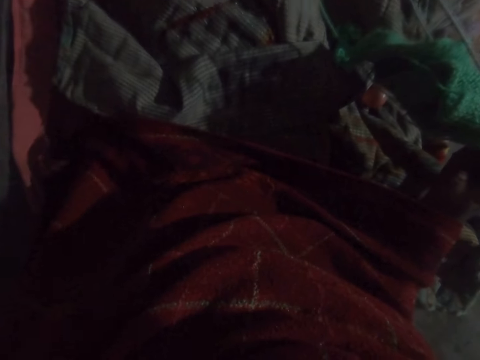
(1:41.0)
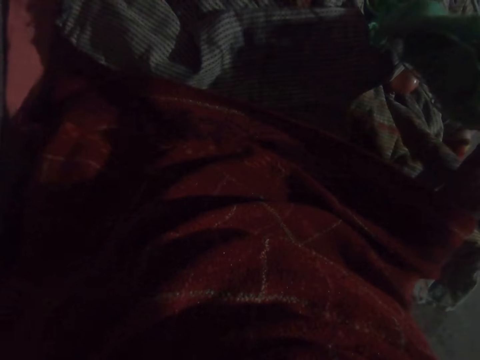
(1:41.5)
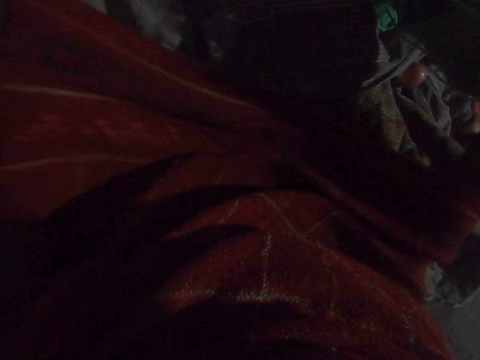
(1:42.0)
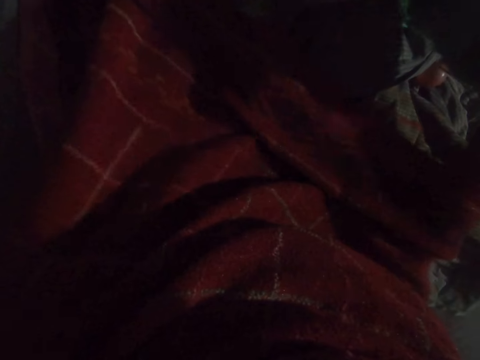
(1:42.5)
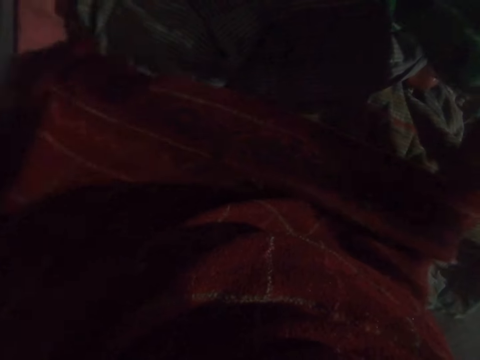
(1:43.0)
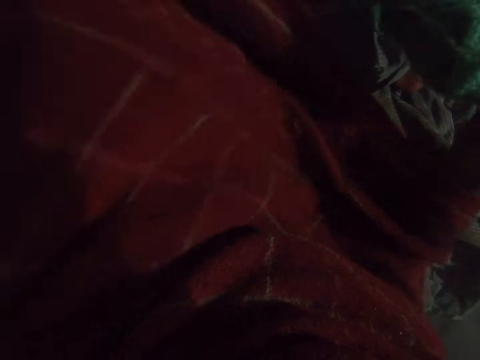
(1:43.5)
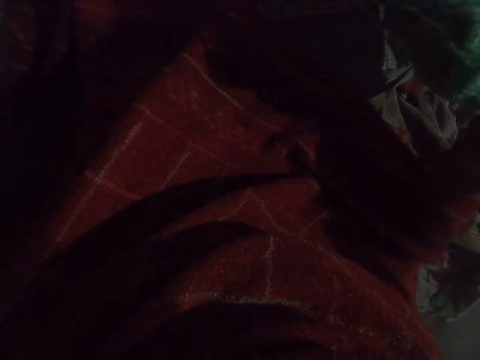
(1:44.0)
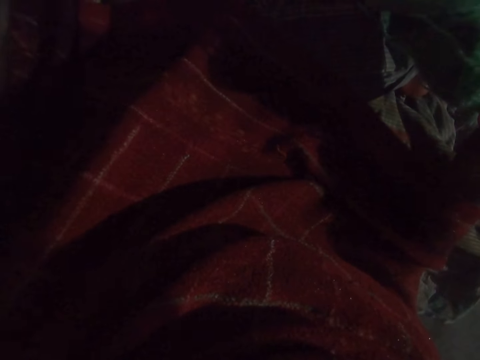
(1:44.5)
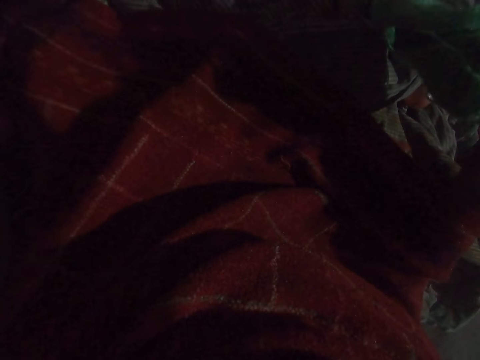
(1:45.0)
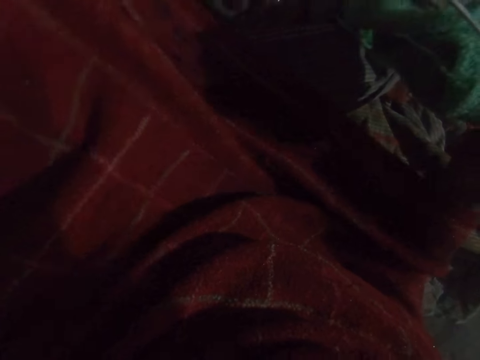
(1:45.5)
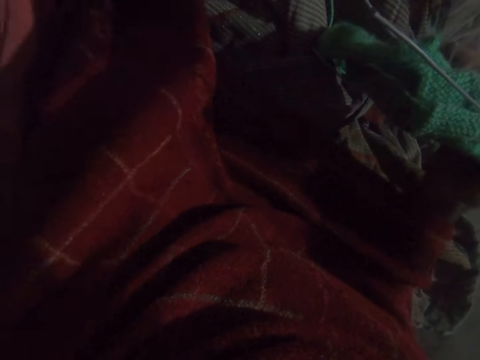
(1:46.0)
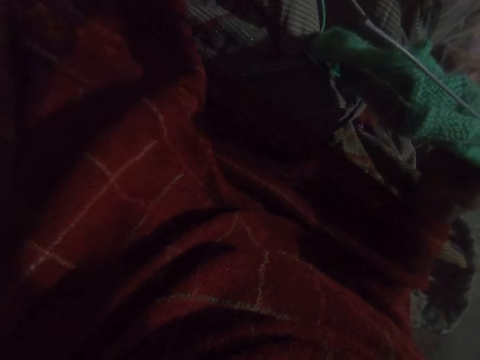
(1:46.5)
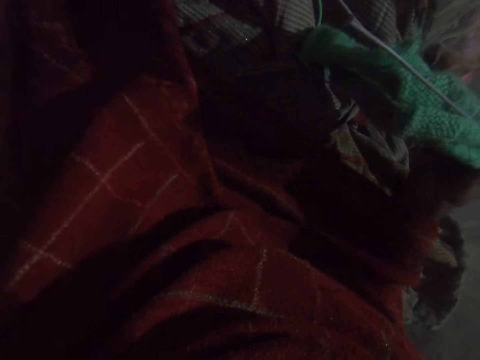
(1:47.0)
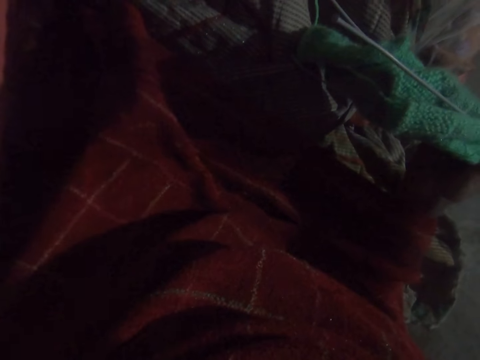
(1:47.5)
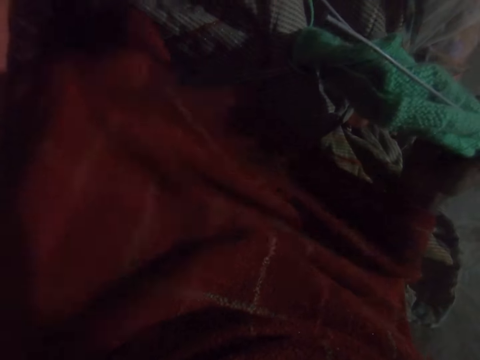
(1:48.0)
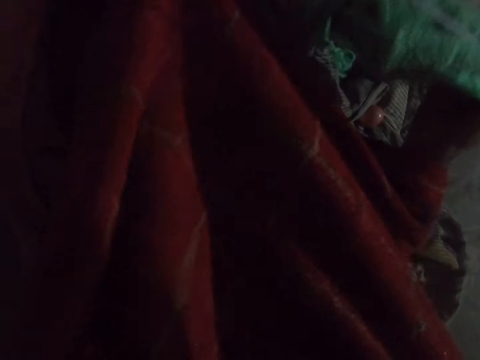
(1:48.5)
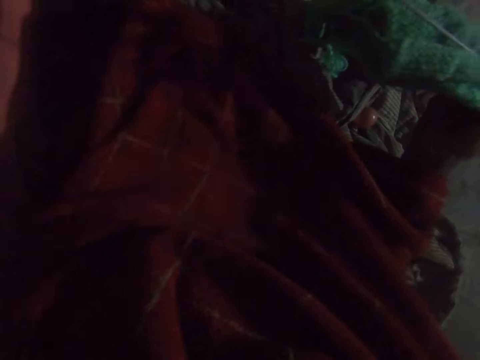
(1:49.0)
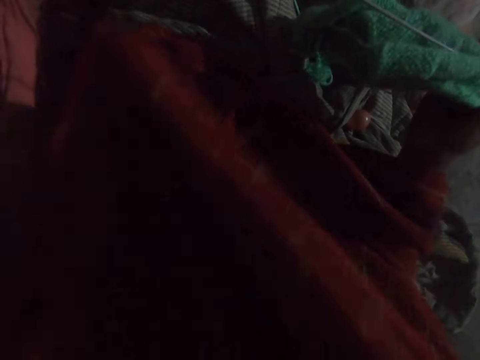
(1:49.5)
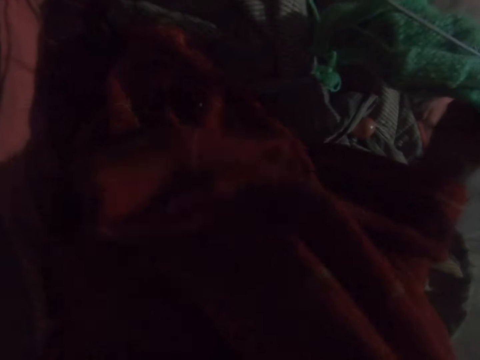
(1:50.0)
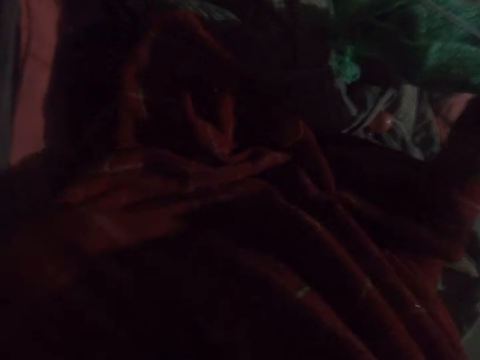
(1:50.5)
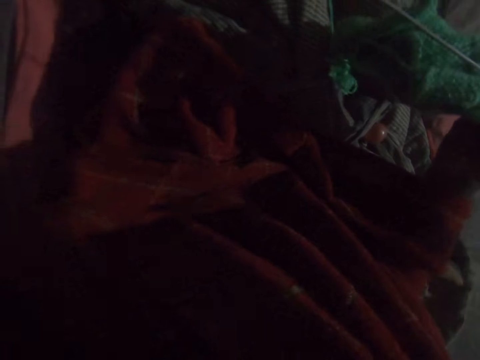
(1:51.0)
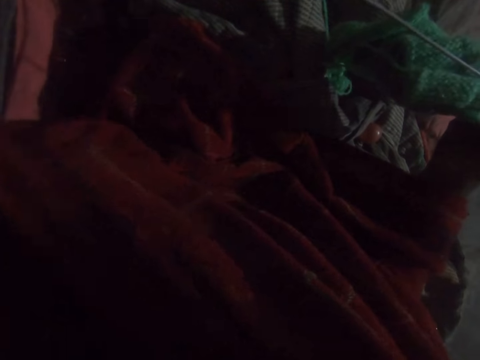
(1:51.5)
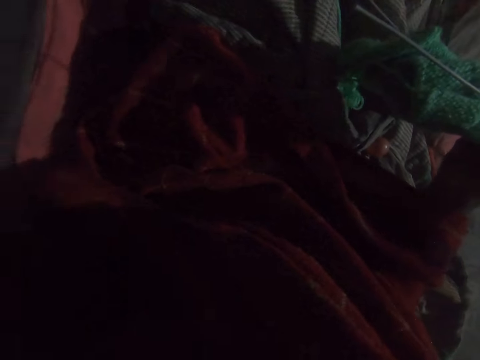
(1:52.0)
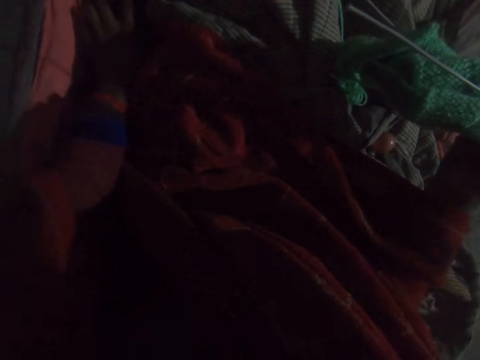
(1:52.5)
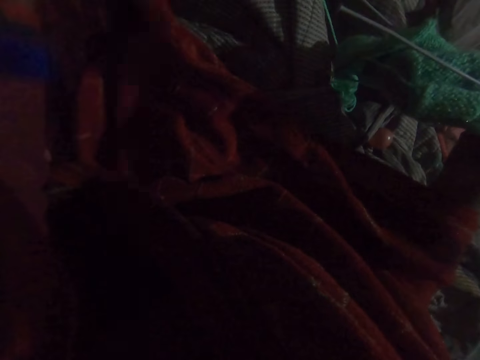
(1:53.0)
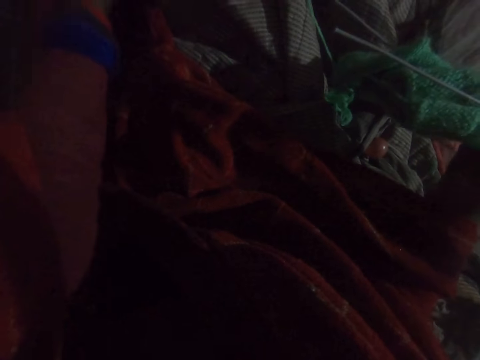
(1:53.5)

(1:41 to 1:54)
The camera wearer pushes her scarf forward with her left hand. She stares at the scarf. She pushes the scarf forward with her left hand. She stares at the scarf.

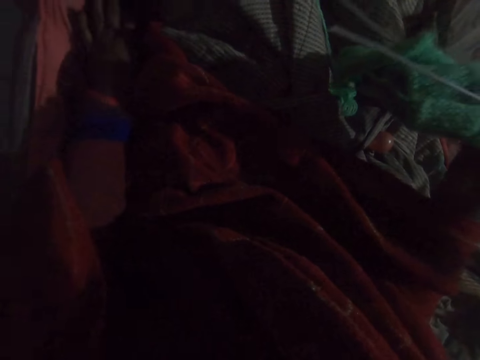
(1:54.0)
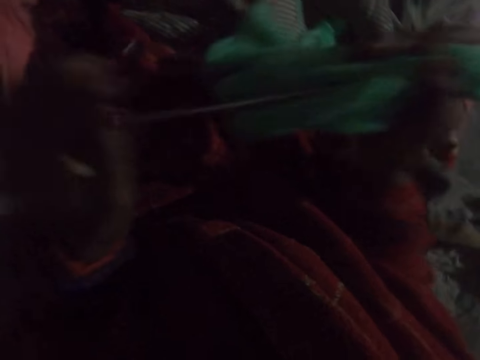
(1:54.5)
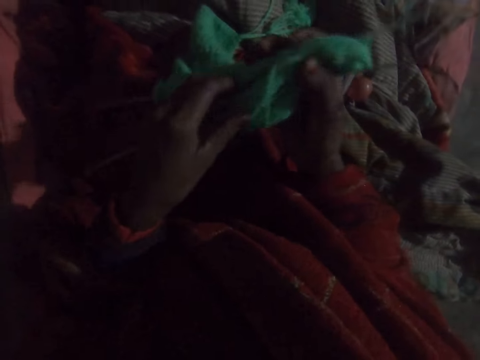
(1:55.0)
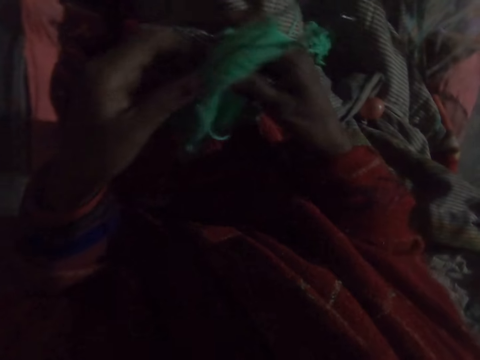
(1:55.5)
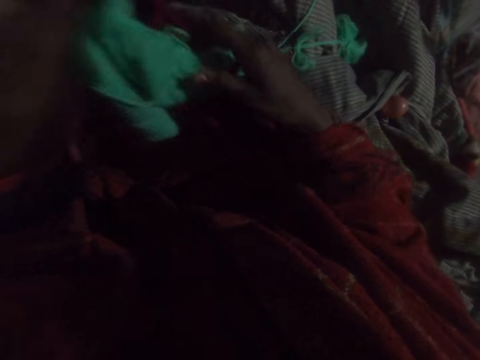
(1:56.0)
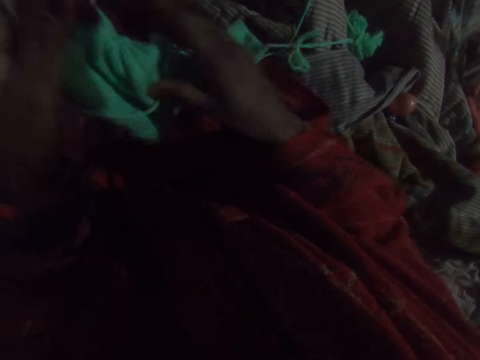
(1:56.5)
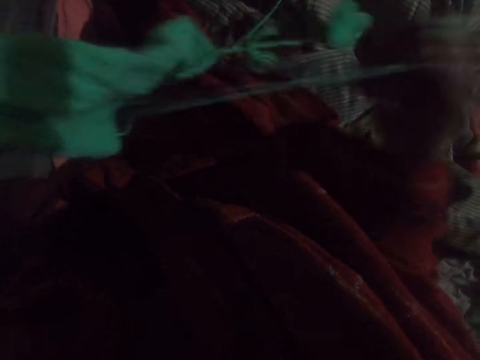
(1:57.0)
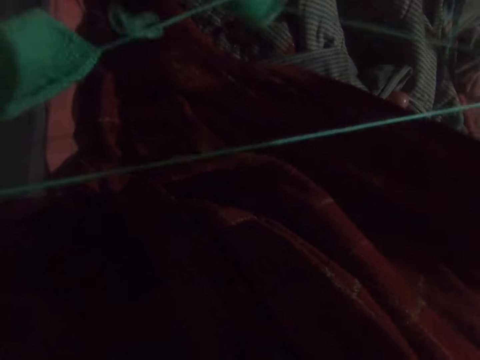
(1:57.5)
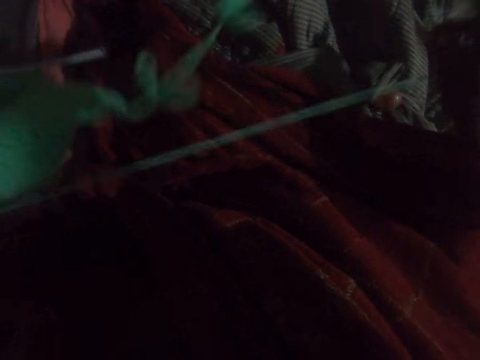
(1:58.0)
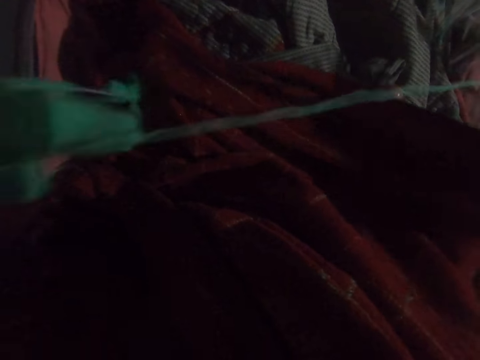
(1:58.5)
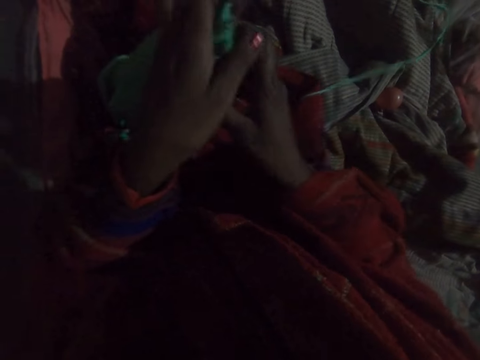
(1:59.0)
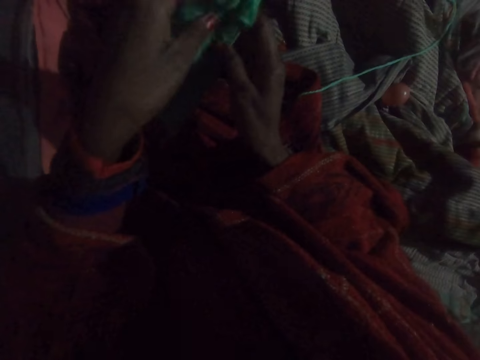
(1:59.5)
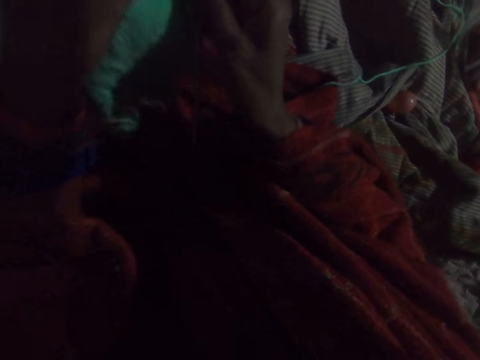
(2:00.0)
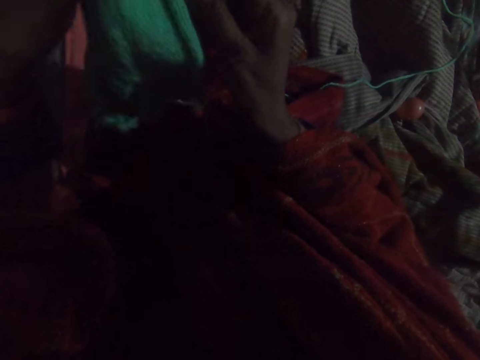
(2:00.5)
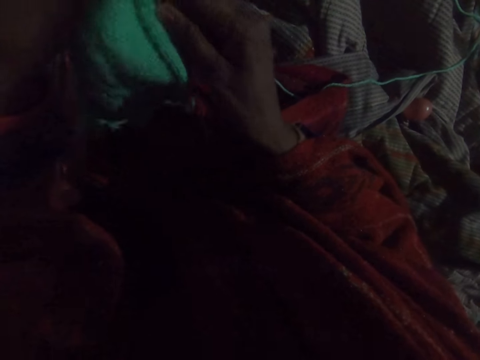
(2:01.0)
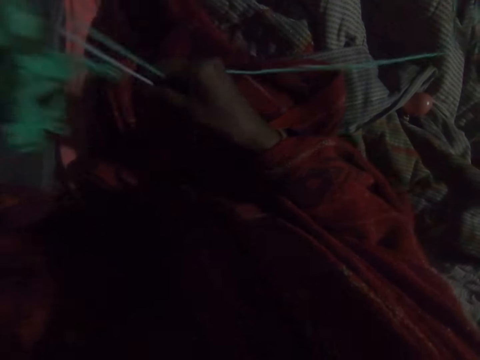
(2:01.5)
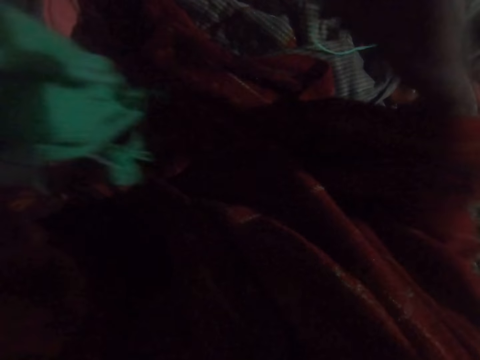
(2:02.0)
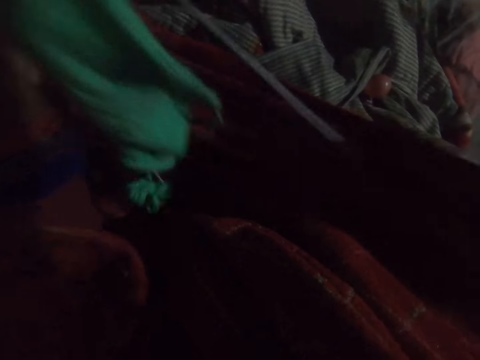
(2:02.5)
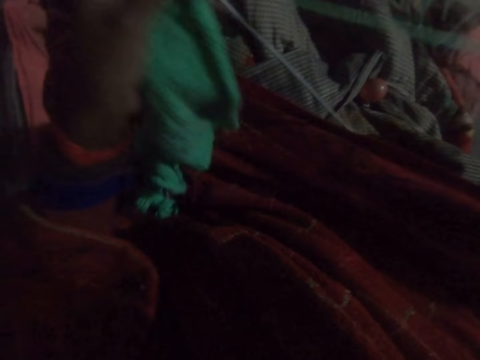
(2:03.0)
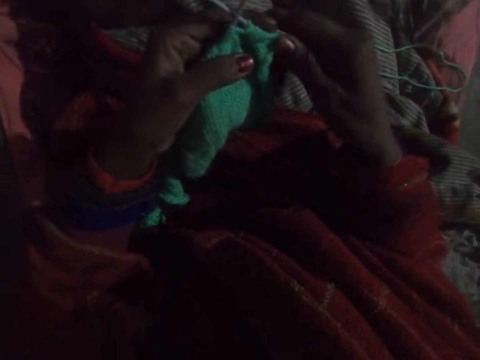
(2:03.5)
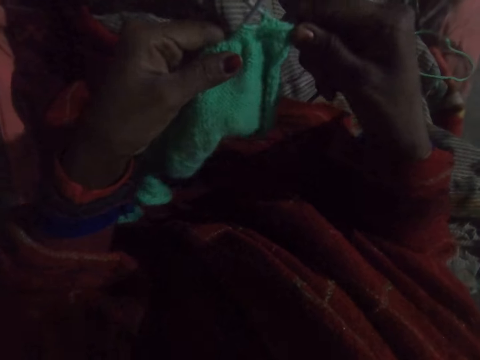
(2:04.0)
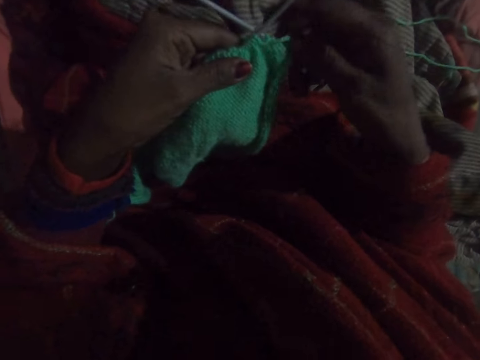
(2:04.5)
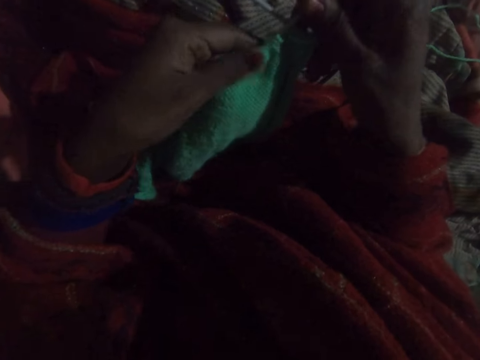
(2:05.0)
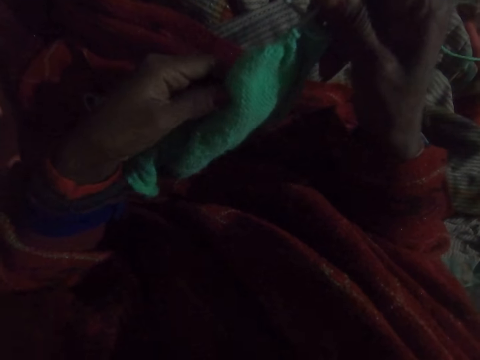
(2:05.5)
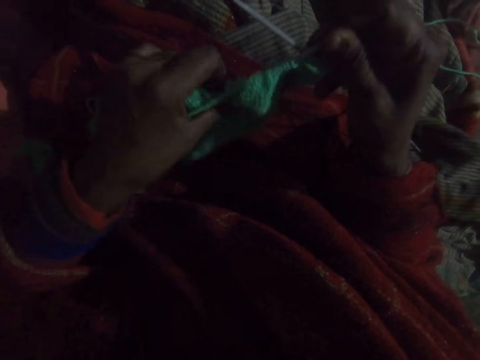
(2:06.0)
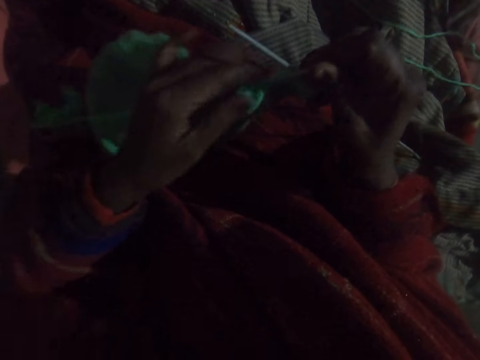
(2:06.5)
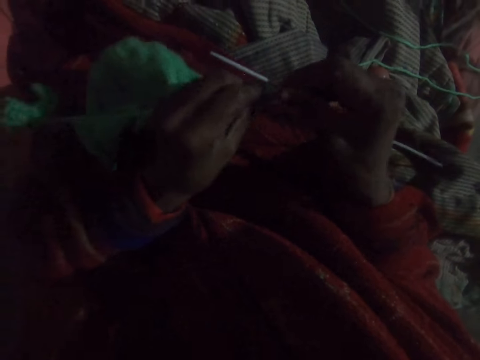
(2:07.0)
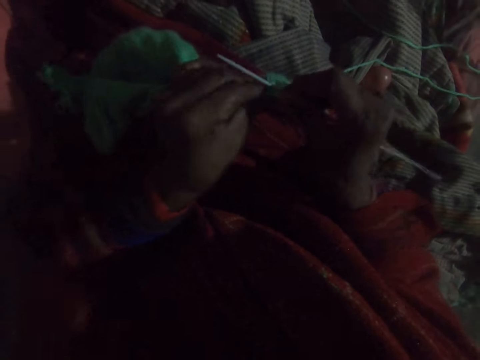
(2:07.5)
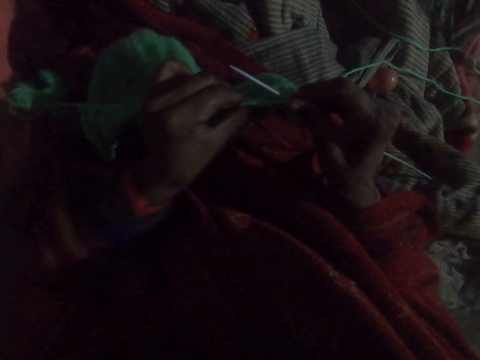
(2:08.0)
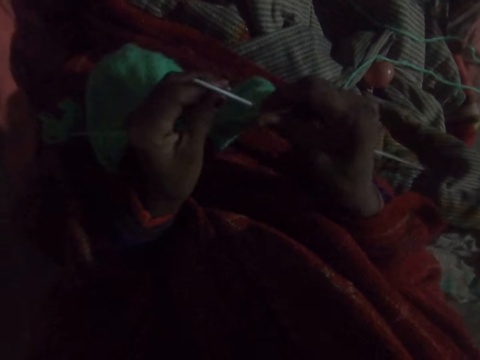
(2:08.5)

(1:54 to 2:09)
The camera wearer holds the knitted wool with both her hands. She pulls on the wool with her right hand. She holds the knitted wool with both her hands. She pulls on the wool with her right hand. She holds the knitted wool with both her hands. She holds one of the knitting needles with her right hand. She knits with the knitting pin. She pushes a part of the knitted wool towards her right hand.
